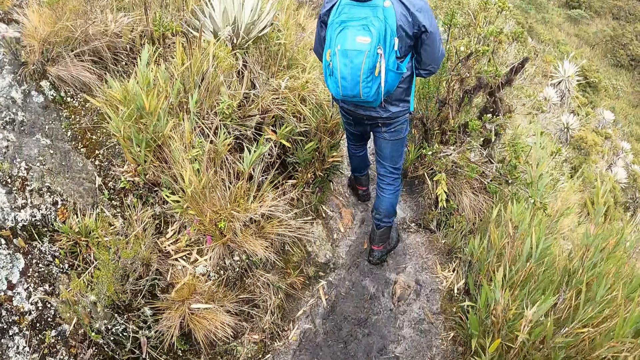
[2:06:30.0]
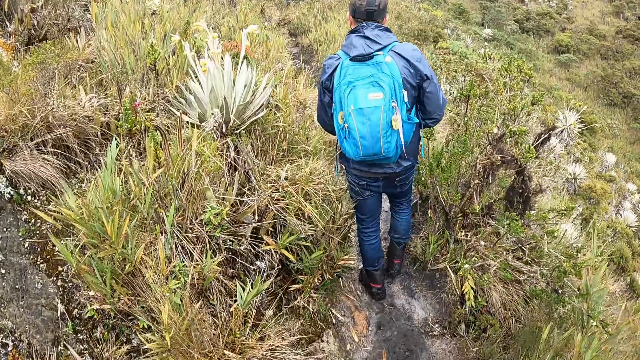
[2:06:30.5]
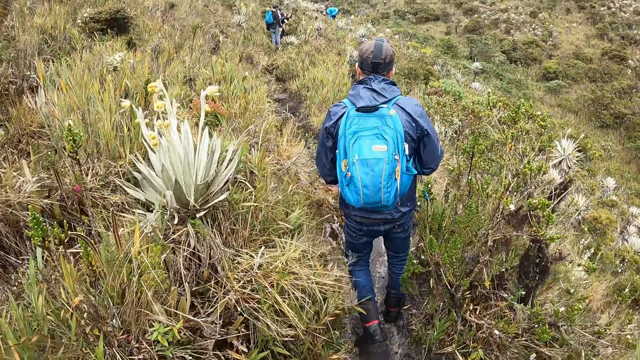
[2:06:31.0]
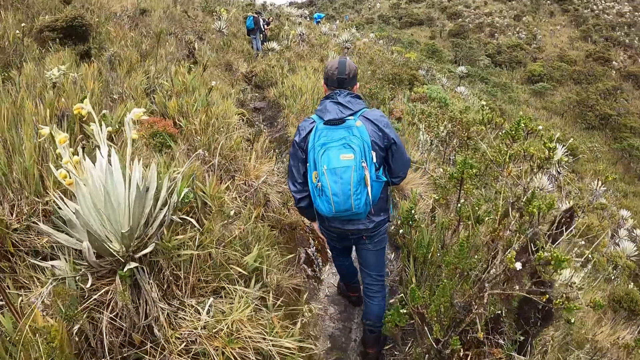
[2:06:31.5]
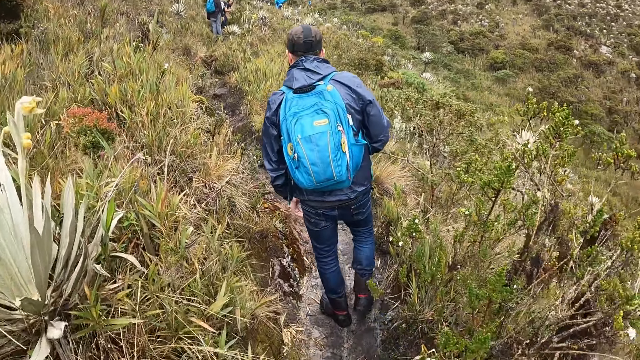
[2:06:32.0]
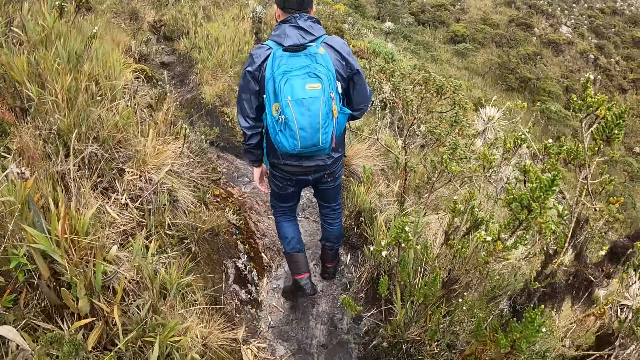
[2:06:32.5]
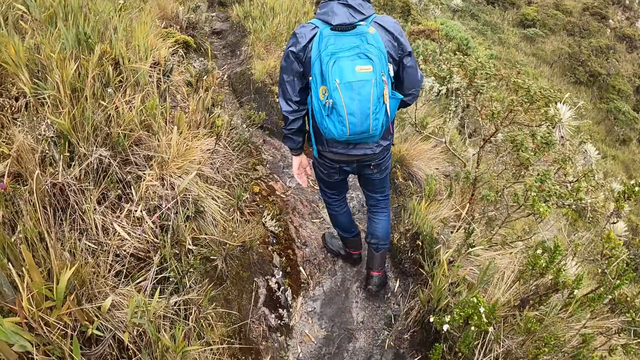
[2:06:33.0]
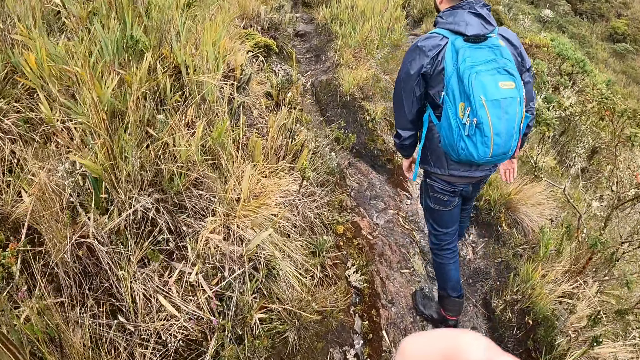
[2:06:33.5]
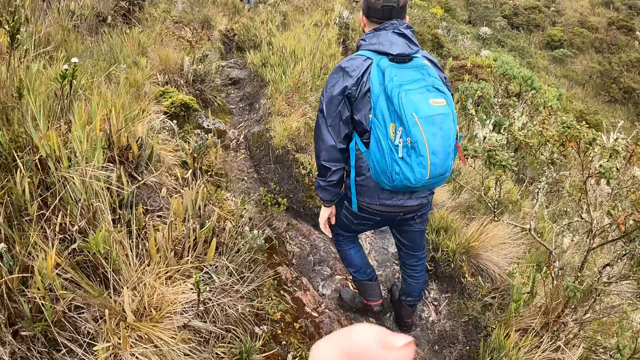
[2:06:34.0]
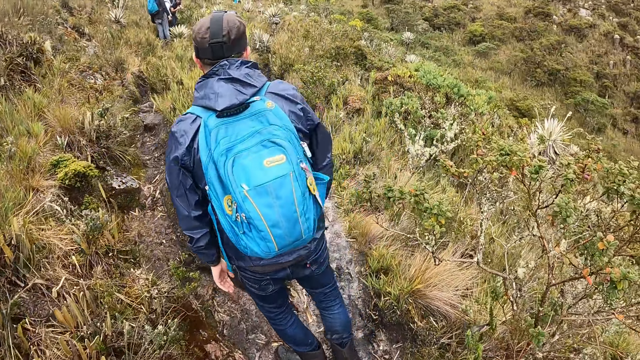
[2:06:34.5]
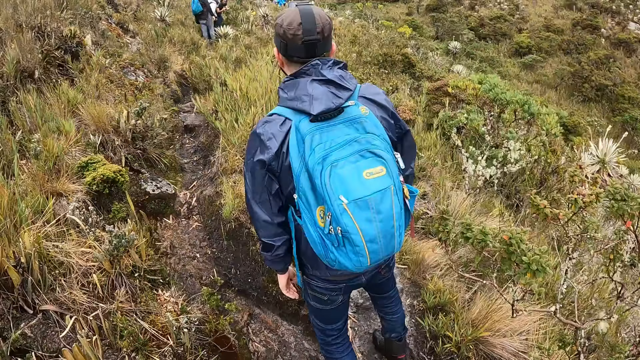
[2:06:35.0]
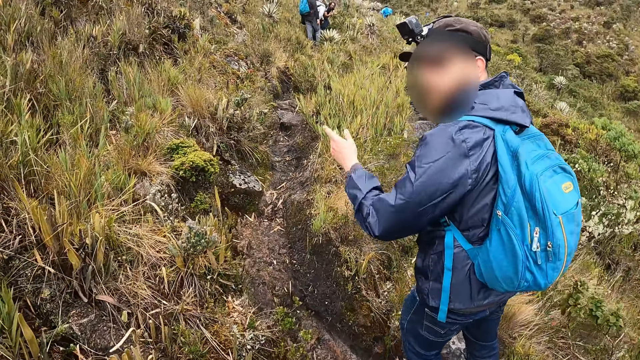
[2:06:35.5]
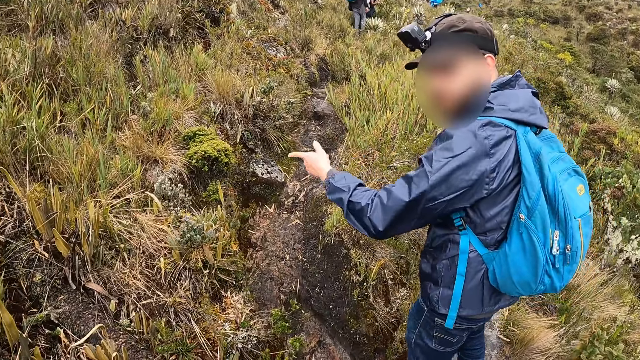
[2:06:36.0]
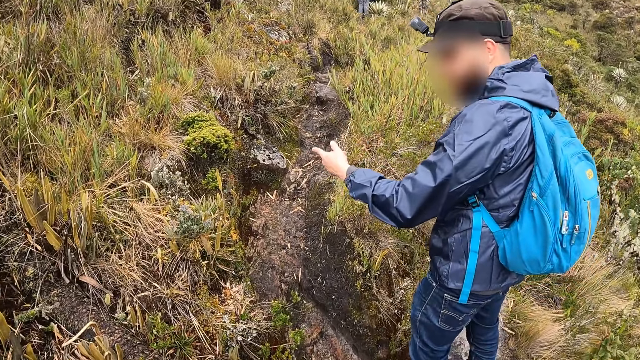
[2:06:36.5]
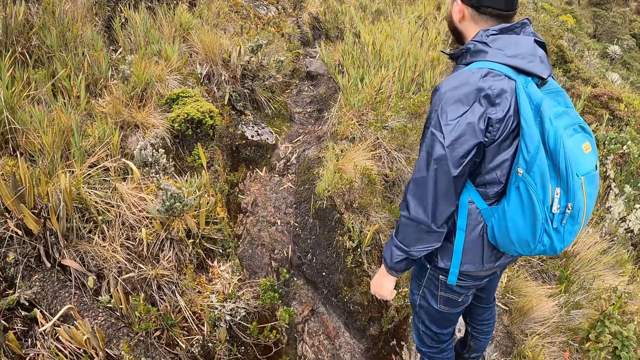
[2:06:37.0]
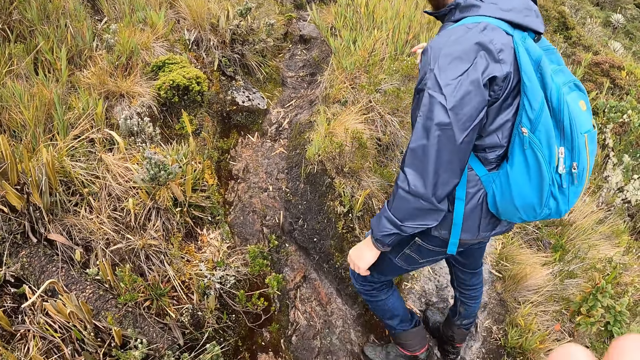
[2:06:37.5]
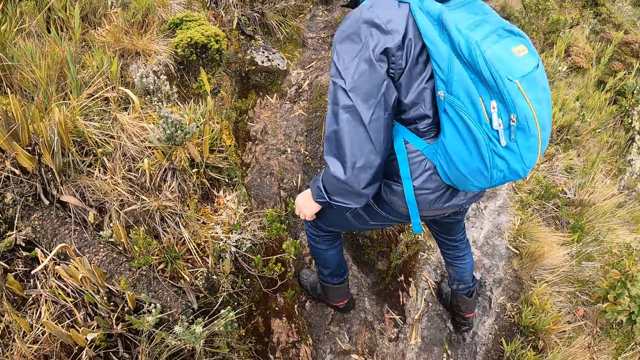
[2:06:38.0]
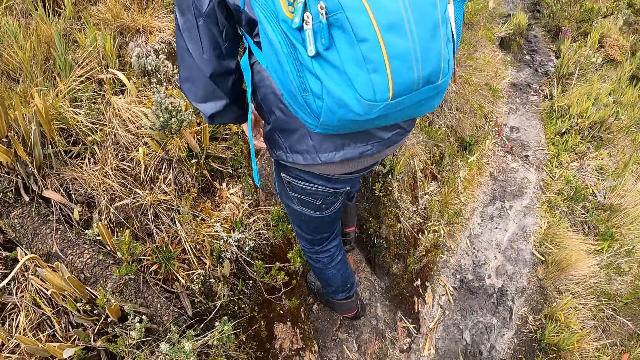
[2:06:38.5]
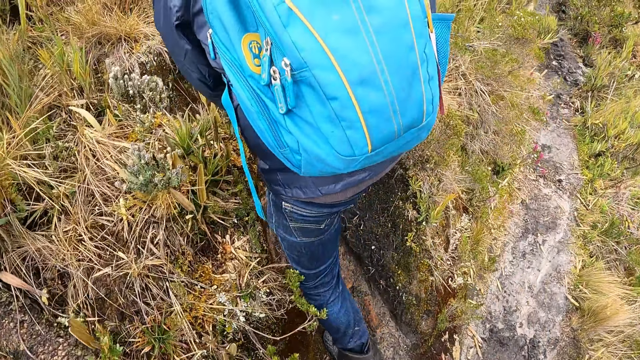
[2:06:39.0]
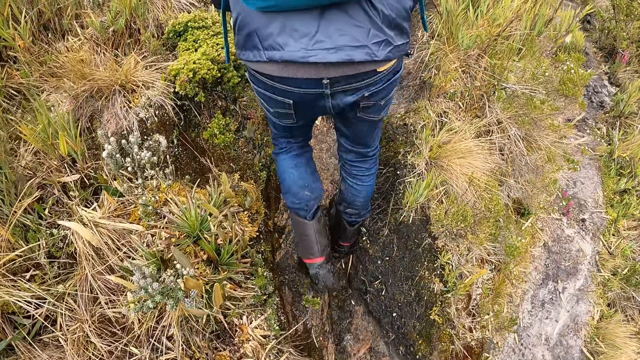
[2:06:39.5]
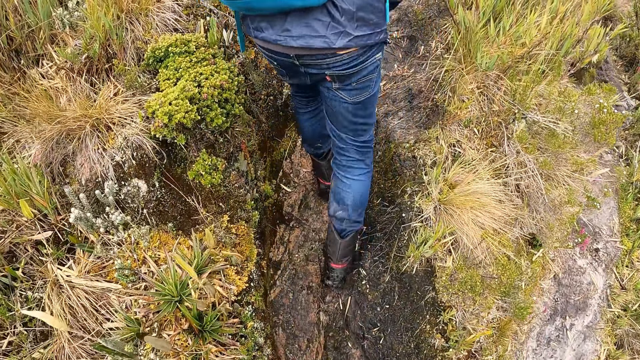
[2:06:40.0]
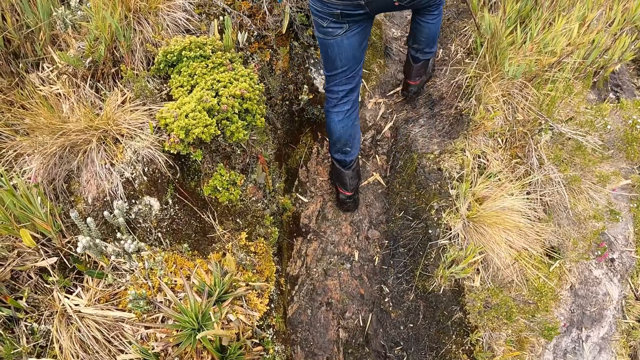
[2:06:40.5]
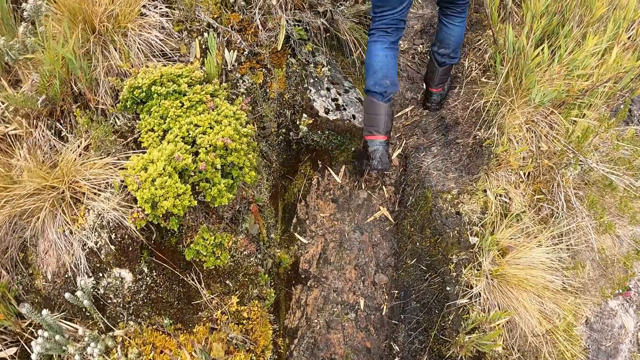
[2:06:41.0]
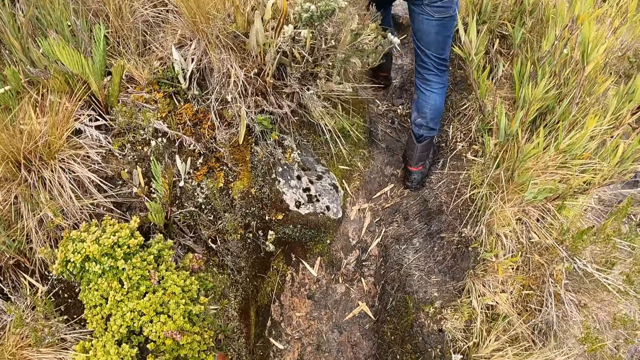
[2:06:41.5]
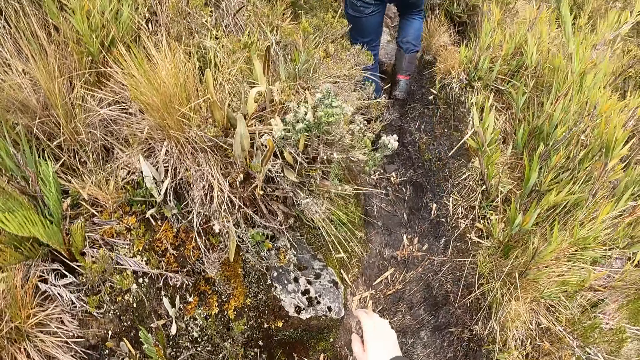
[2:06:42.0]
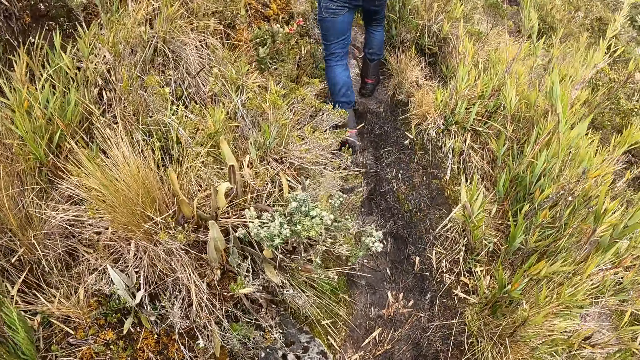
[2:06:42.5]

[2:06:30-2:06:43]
The man converses with the camera wearer. The man gesticulates with his left hand. The camera wearer walks along the bush path on the hill.

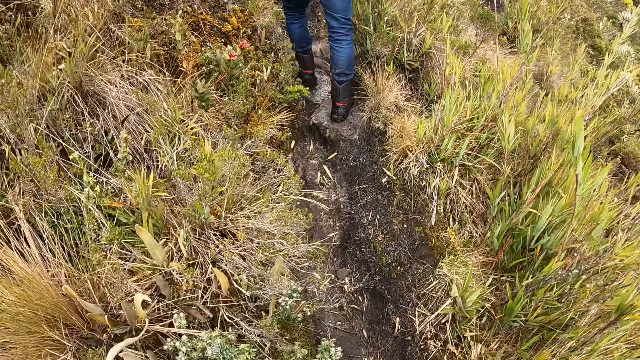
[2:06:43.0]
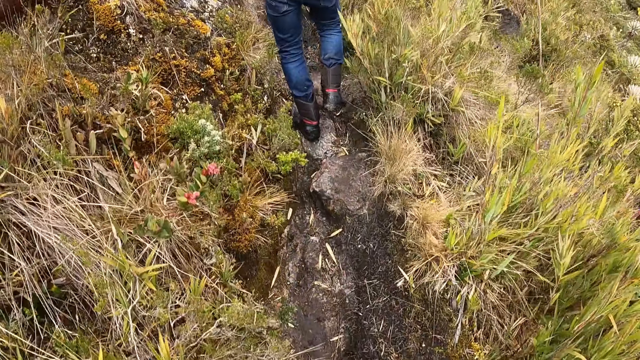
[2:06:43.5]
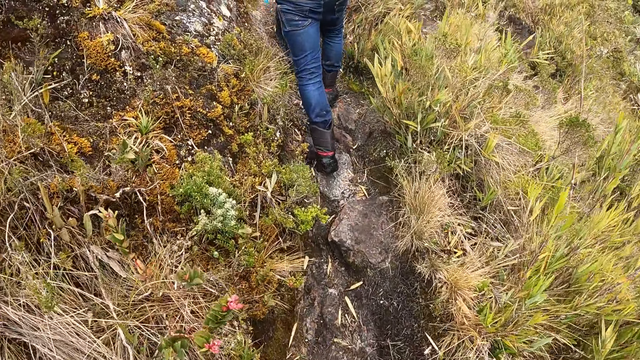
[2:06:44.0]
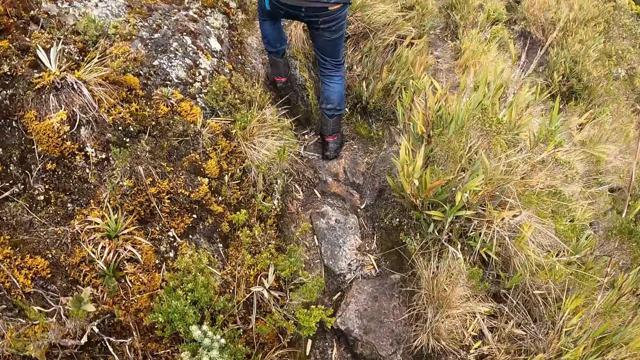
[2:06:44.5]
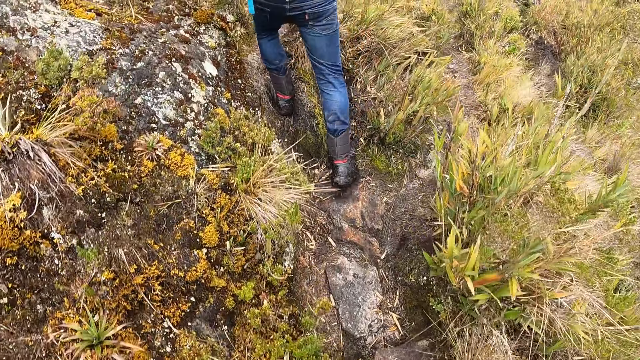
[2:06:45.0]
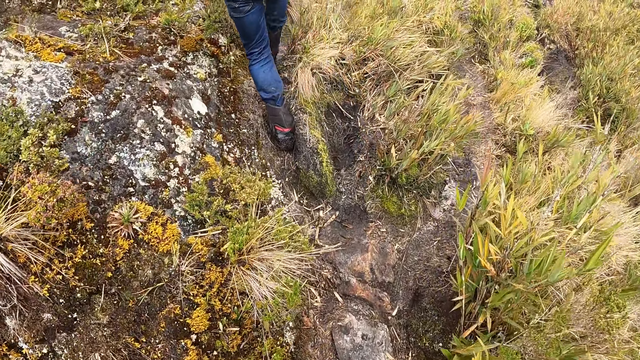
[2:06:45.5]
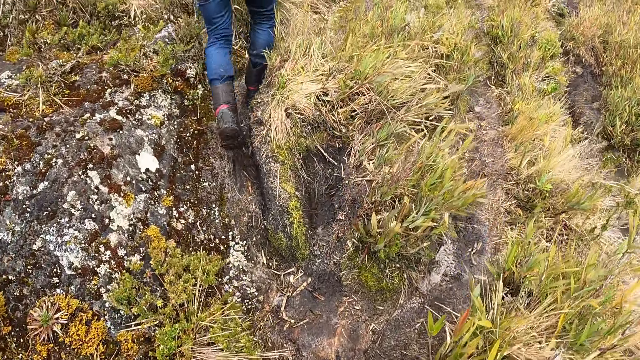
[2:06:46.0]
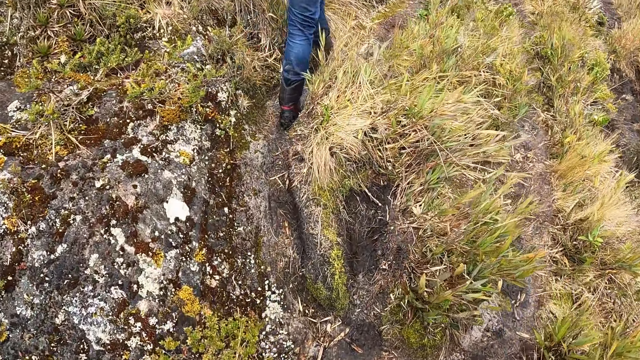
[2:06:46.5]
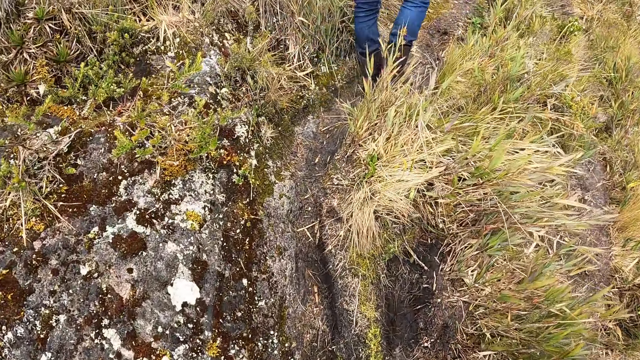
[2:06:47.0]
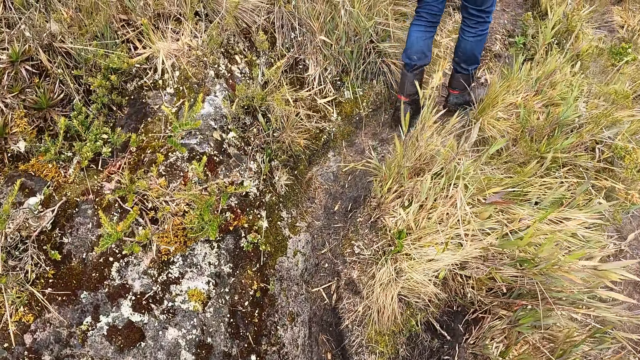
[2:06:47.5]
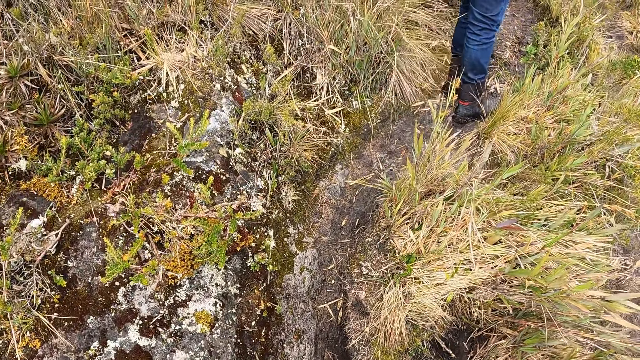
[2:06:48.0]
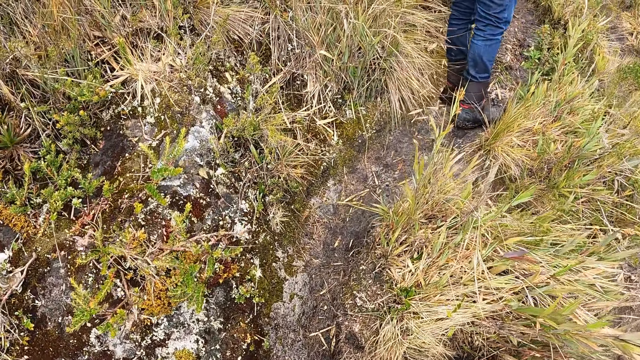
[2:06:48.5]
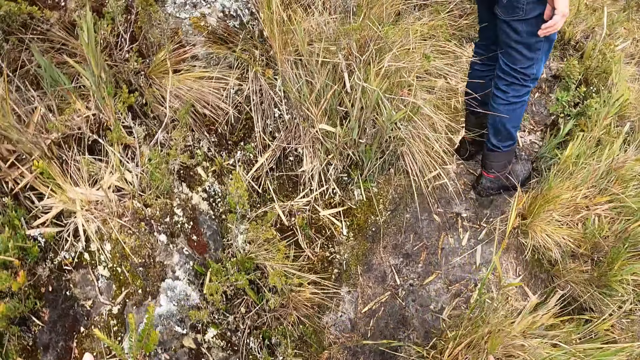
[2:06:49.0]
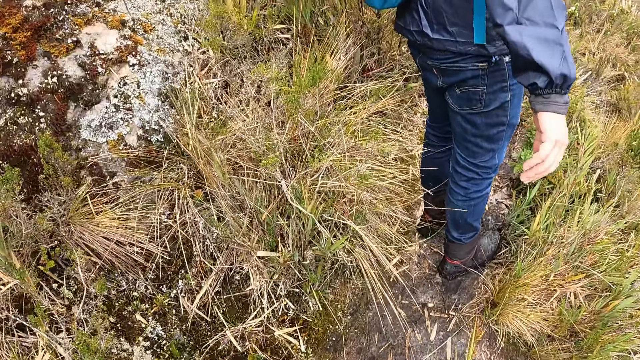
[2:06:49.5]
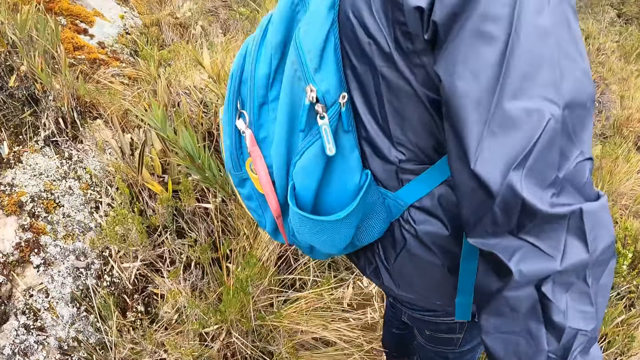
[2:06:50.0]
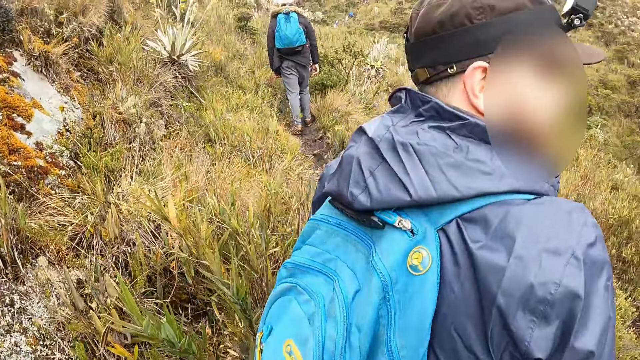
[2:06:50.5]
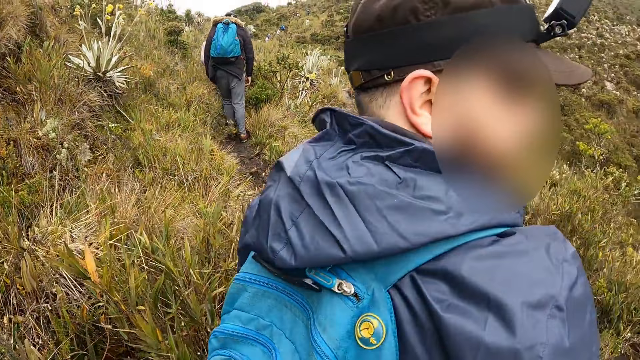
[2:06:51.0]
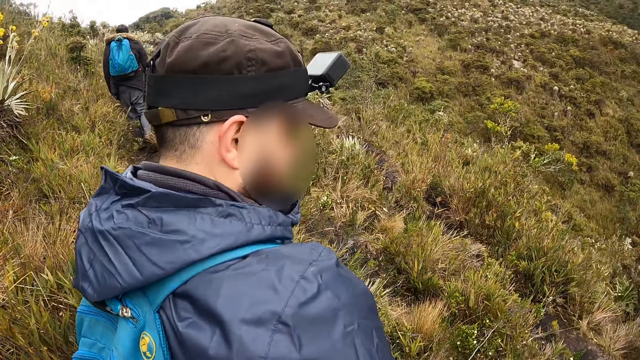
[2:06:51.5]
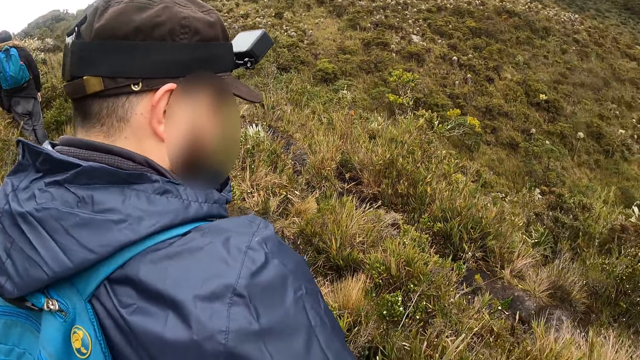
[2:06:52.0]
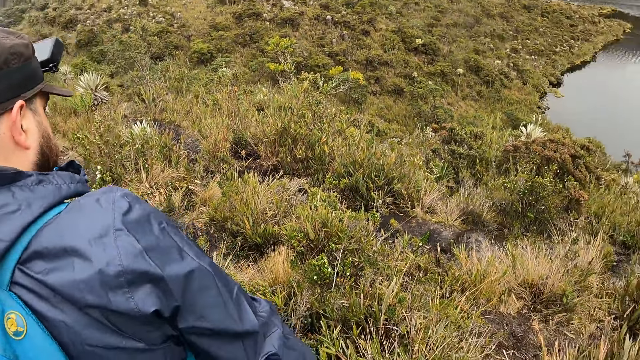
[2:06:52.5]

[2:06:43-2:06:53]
The camera wearer brushes some grass with her right hand.
